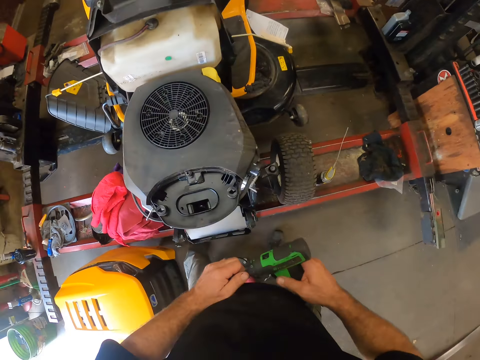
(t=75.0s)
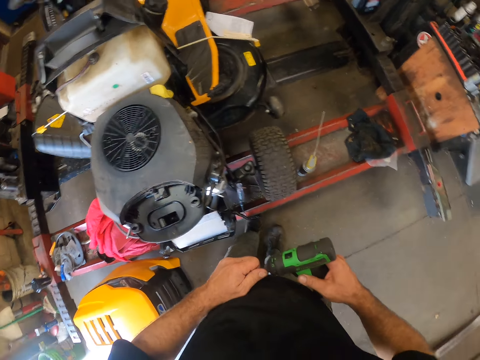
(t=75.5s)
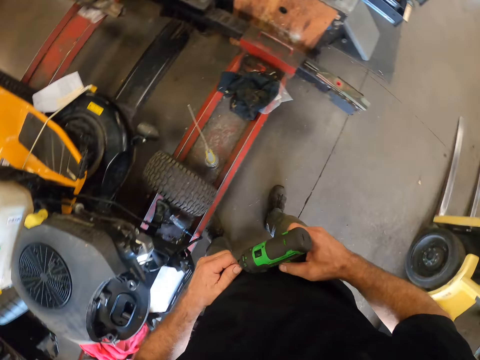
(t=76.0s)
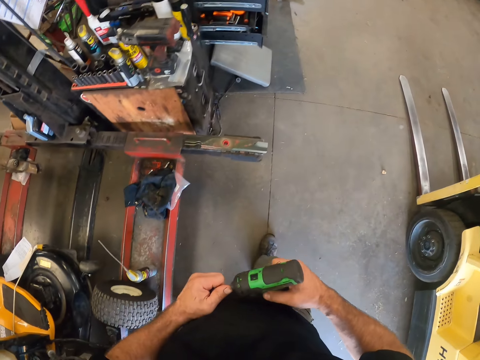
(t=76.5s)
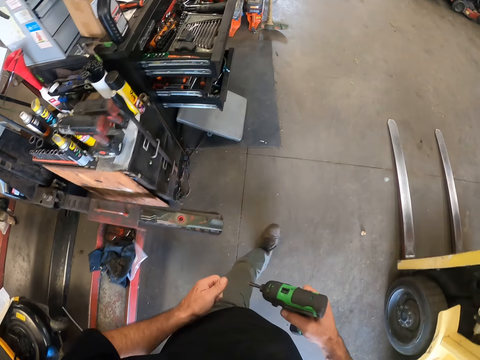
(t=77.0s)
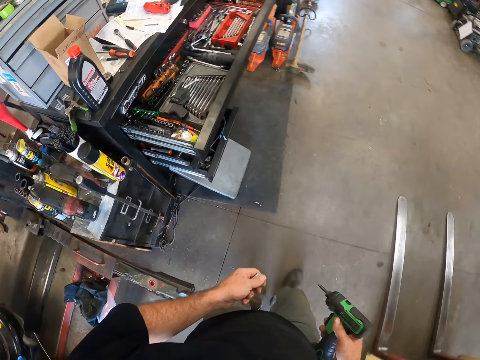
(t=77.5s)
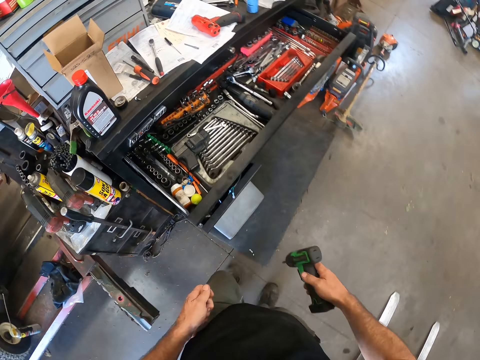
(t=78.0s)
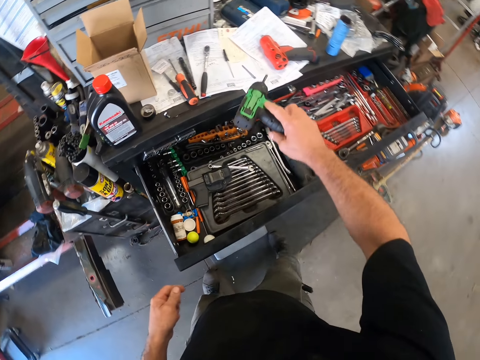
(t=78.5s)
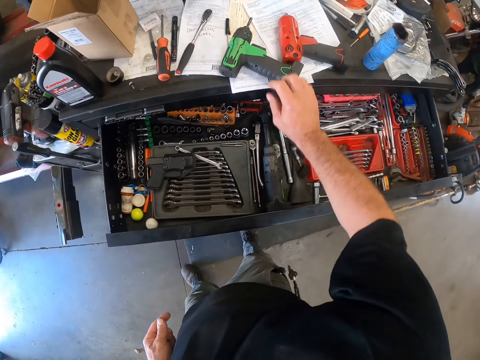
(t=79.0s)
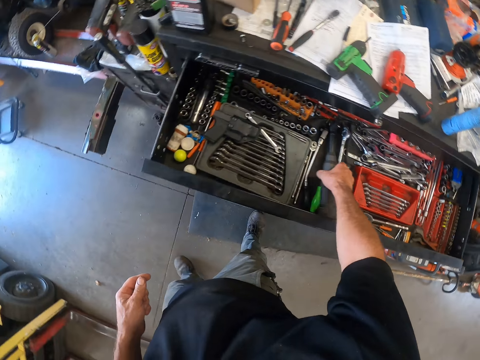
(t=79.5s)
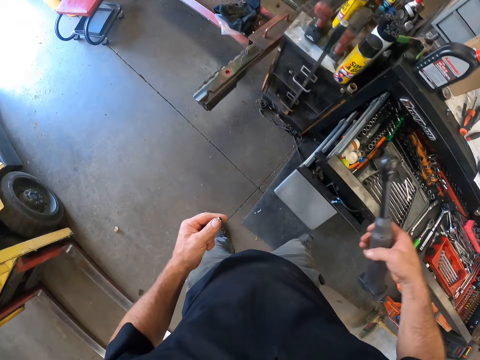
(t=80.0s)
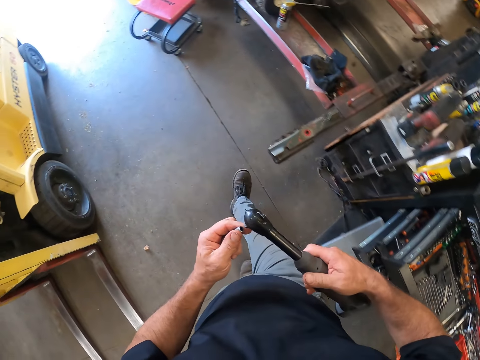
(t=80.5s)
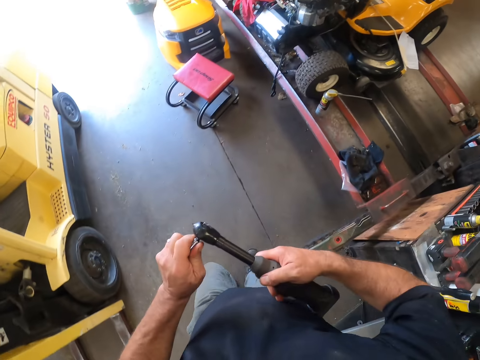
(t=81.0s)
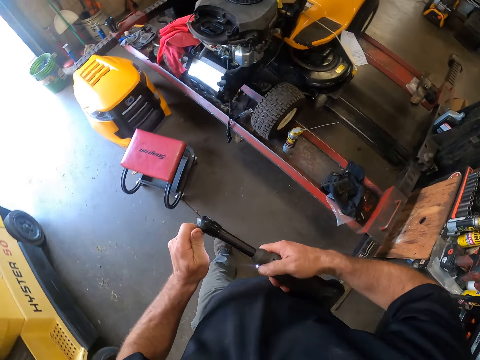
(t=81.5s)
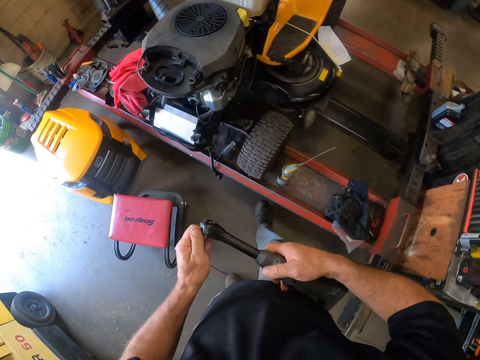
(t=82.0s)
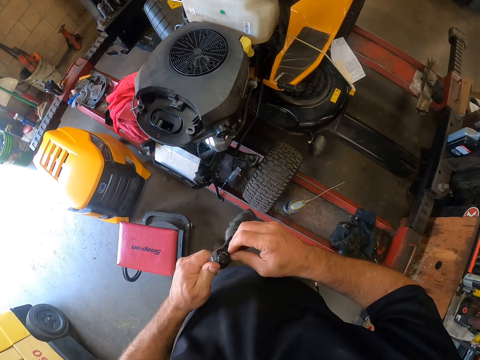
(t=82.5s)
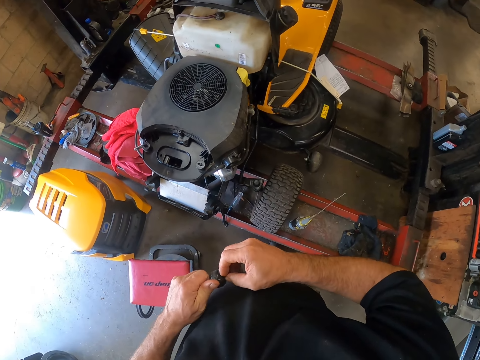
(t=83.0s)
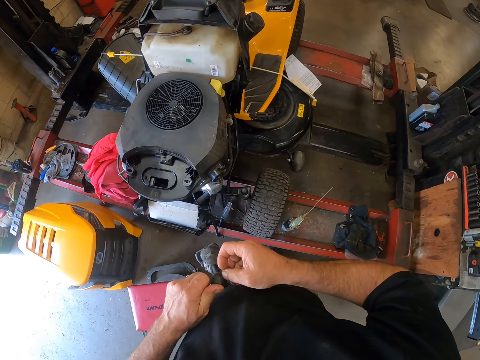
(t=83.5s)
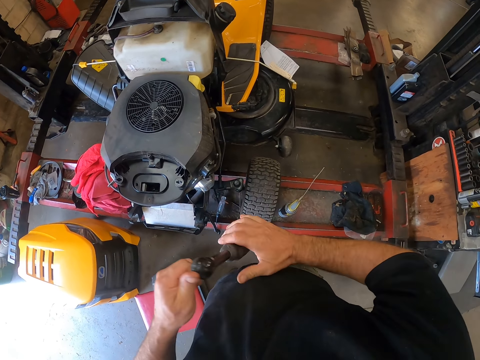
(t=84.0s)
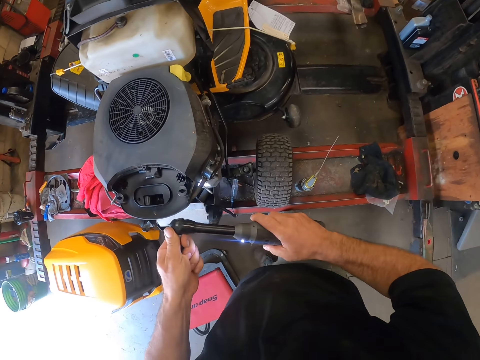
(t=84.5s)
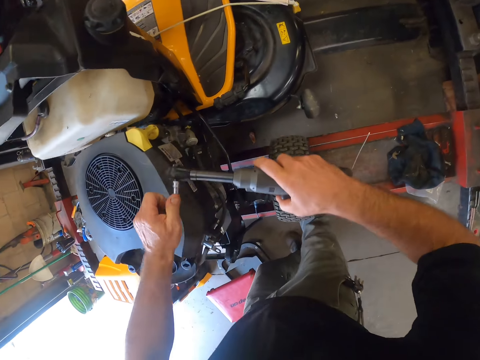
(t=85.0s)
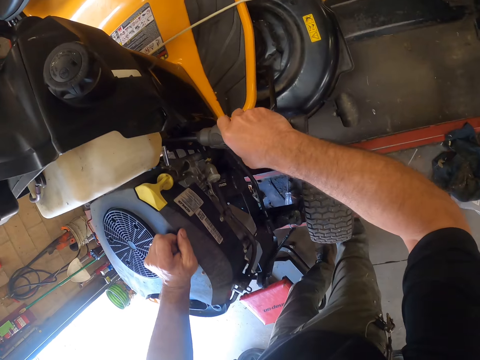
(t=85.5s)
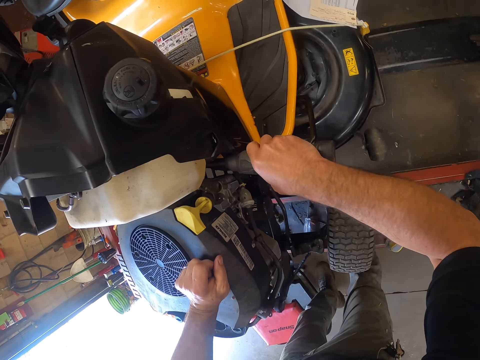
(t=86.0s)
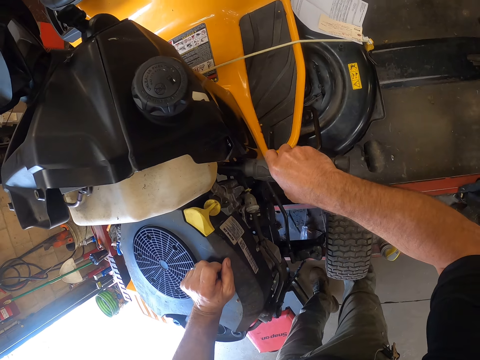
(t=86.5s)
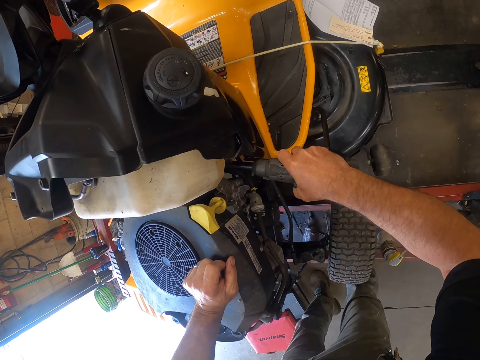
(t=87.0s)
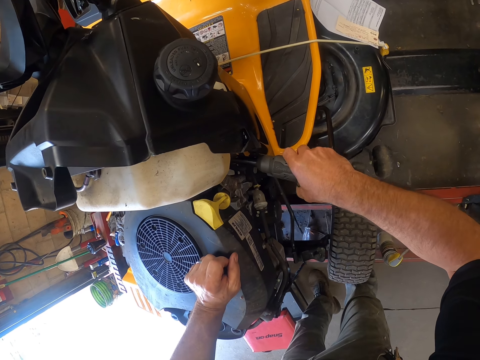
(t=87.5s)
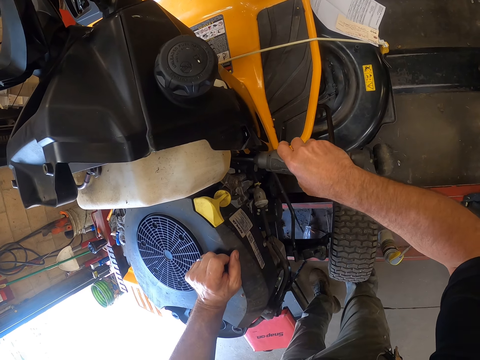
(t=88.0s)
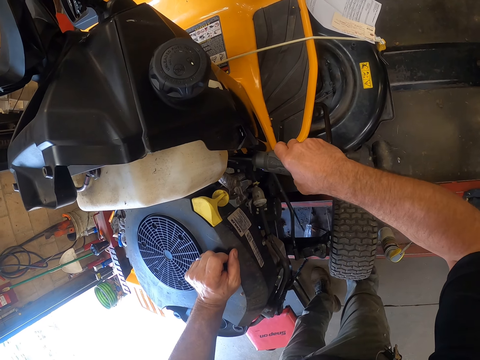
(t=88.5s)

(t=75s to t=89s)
The camera wearer removes the socket from the cordless drill driver with his left hand. He holds the socket wrench on the electric drill. He walks around the garage. He returns to the cabinet in the workshop. He drops the cordless drill driver on the cabinet. He picks up a socket wrench or torque wrench from the drawer with his right hand. He fixes the socket into the socket wrench. He walks around the garage. He fixes the mower engine with the socket wrench. He opens the bolt from the ride-on lawn mower with the torque wrench.

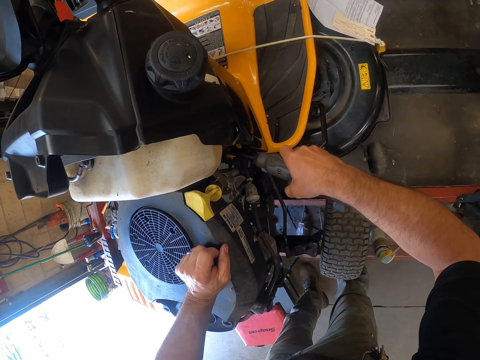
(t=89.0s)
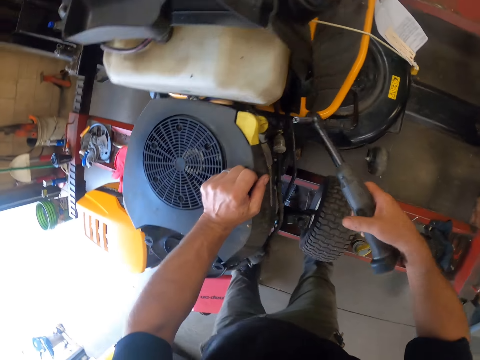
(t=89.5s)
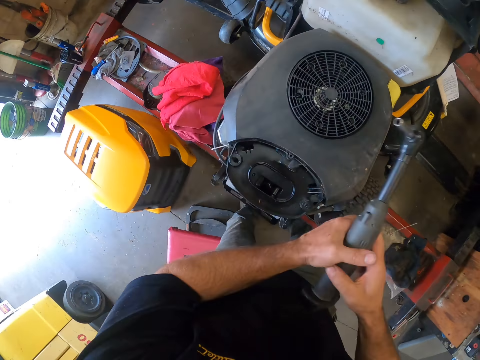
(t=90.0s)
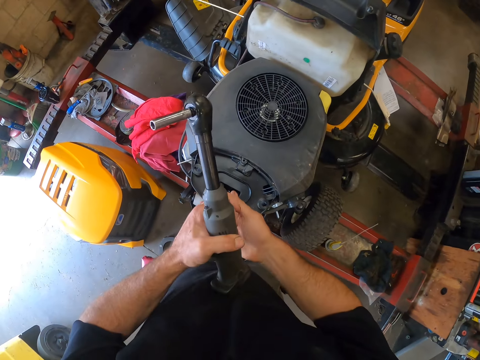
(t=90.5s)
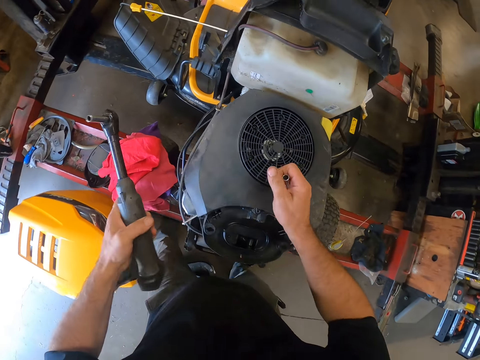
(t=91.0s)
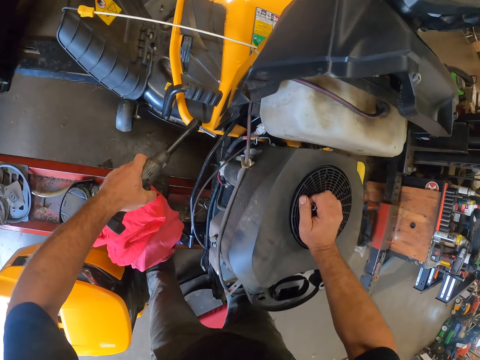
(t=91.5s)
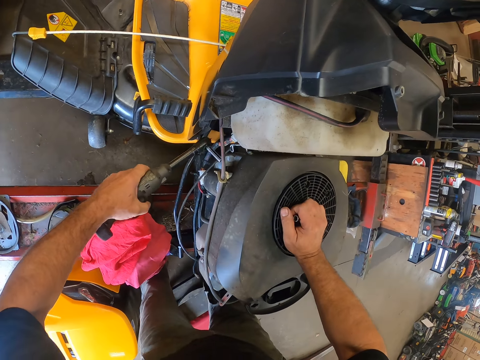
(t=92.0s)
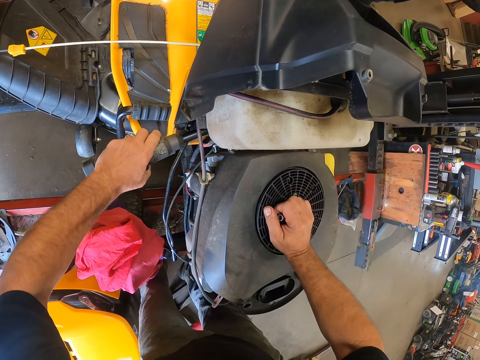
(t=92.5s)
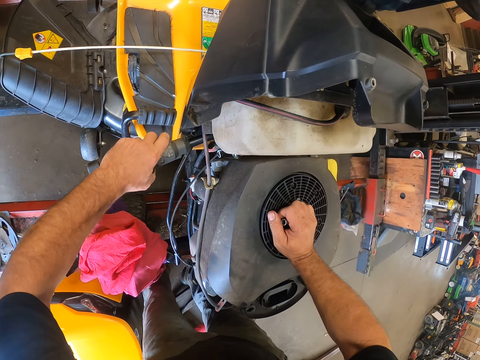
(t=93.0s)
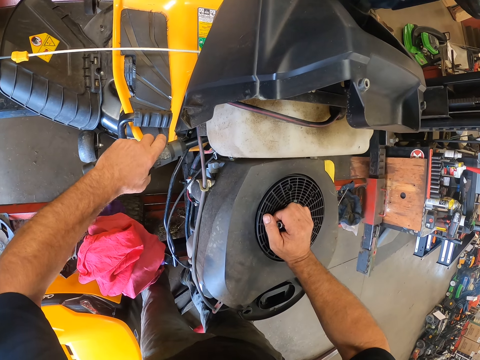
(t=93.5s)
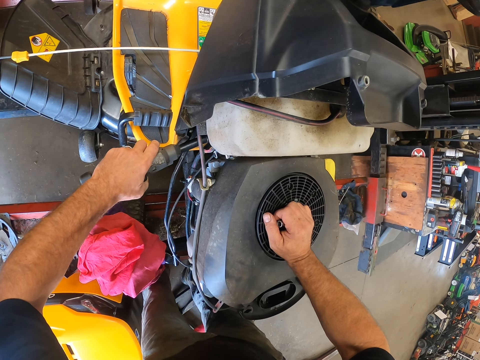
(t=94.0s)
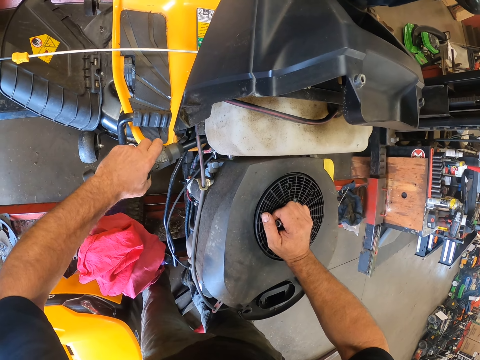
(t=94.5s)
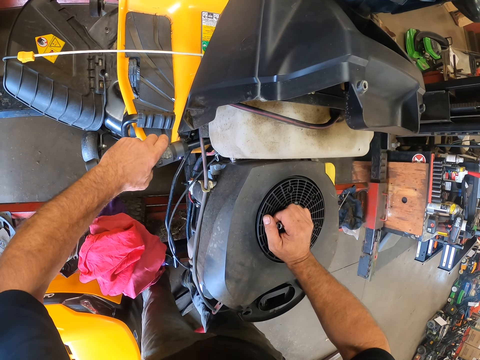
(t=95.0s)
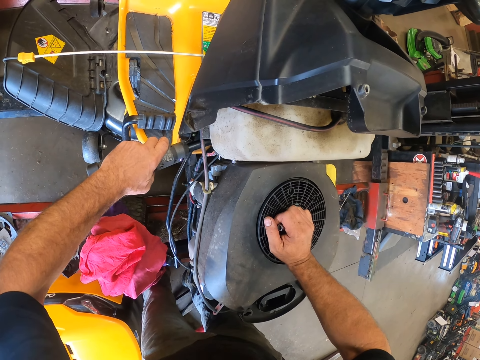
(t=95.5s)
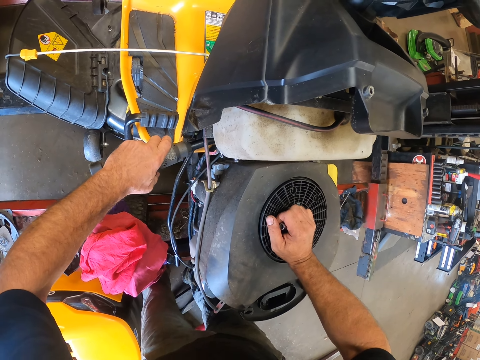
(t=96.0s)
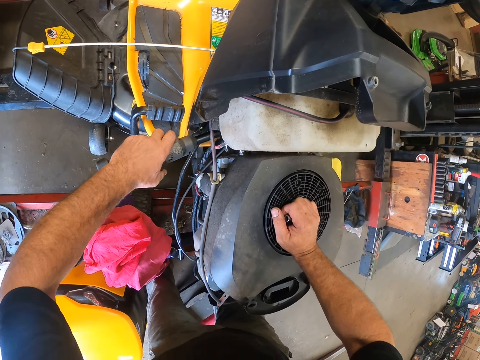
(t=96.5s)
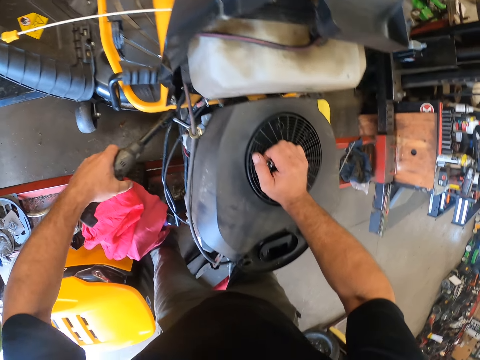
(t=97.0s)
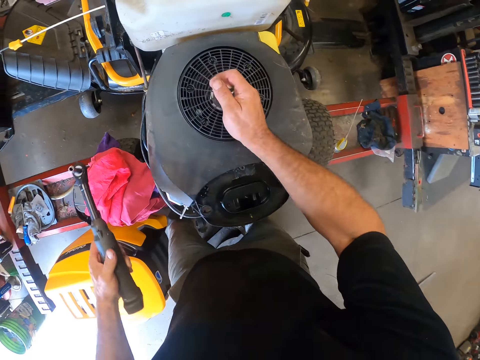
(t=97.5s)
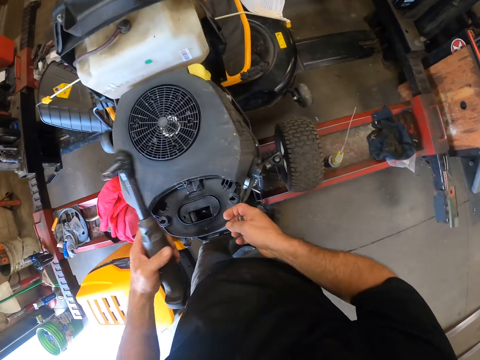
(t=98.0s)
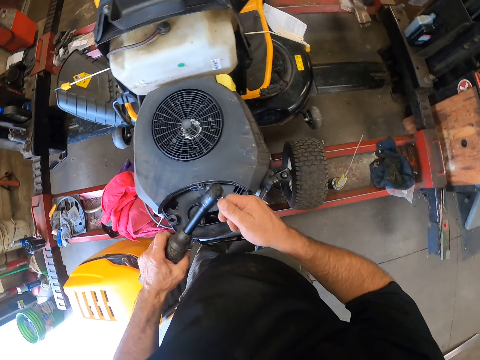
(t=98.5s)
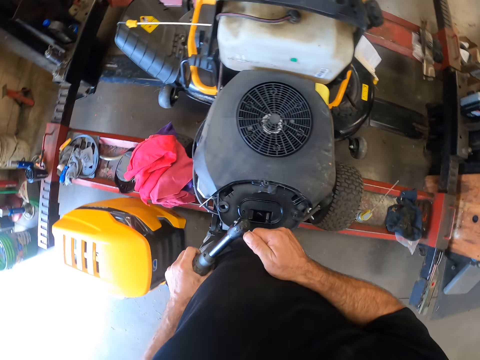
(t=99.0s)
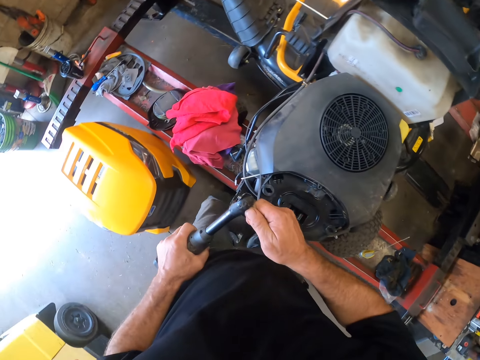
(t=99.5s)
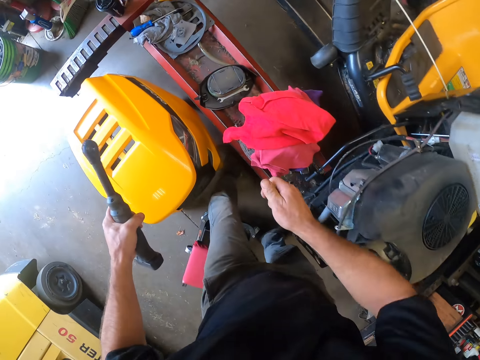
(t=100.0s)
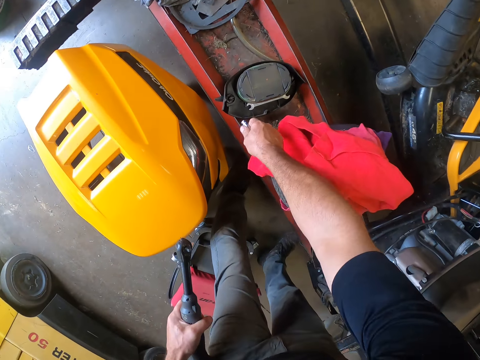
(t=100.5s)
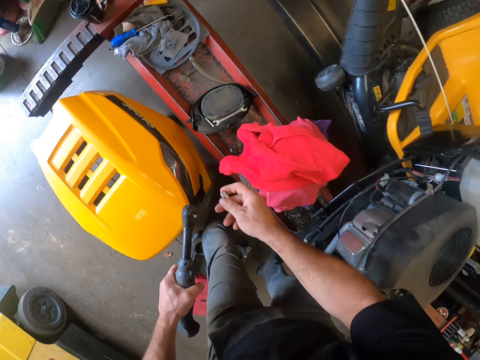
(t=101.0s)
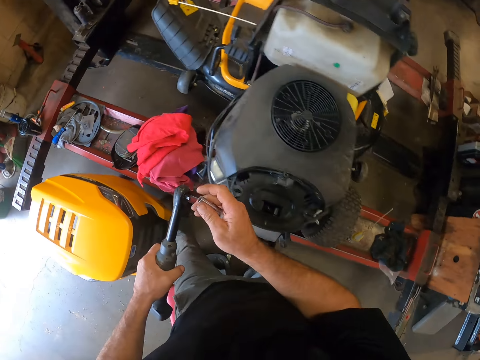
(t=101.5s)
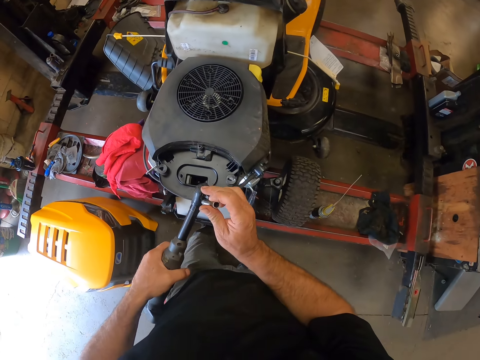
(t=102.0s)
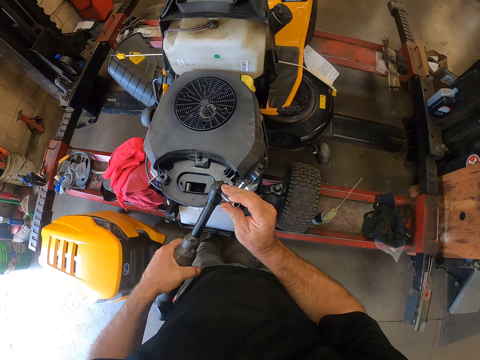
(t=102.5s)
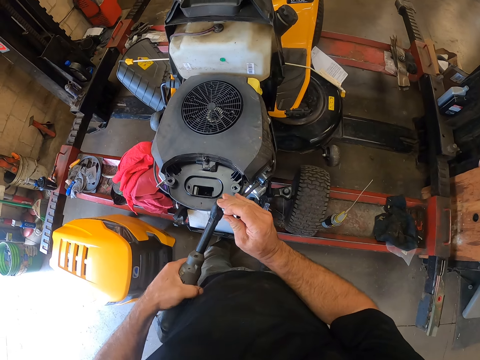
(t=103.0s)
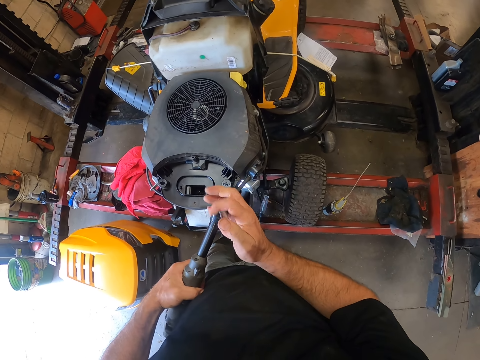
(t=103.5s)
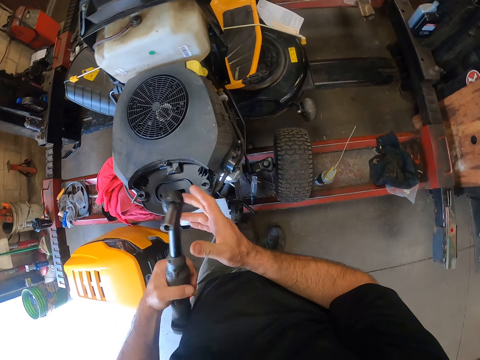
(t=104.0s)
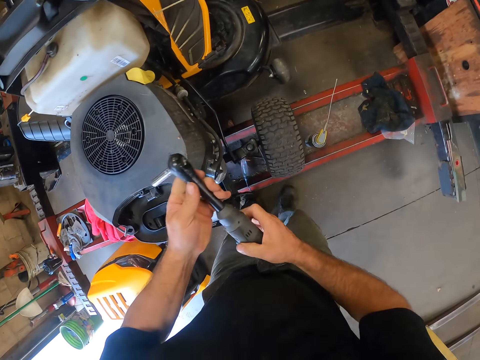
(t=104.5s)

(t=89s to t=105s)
The camera wearer removes the torque wrench from the ride on lawn mower. He turns the torque wrench to his left hand. He turns the socket wrench to his right hand. He fixes the mower engine with the socket wrench. He opens the bolt from the ride on lawn mower with the torque wrench. He removes the torque wrench from the ride on lawn mower. He removes the socket from the socket wrench. He drops the socket in the cover on the metal stand with his right hand. He fixes the socket into the socket wrench.
